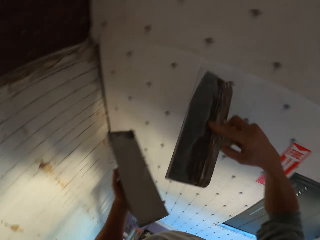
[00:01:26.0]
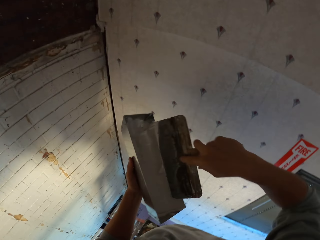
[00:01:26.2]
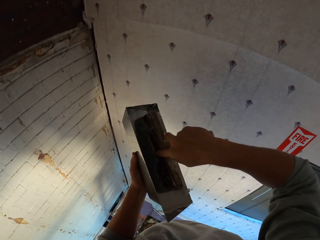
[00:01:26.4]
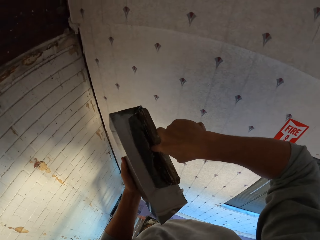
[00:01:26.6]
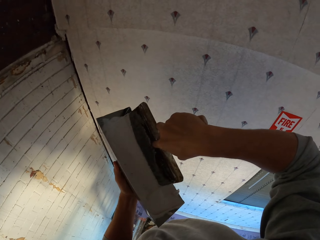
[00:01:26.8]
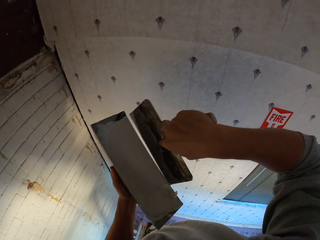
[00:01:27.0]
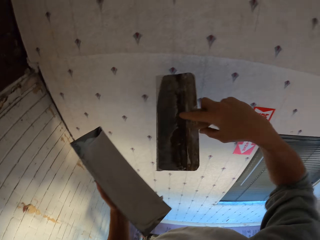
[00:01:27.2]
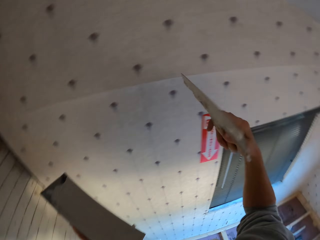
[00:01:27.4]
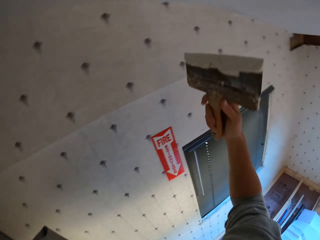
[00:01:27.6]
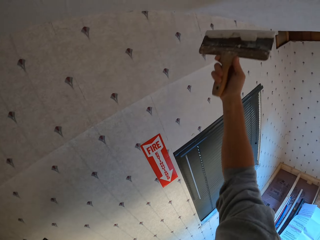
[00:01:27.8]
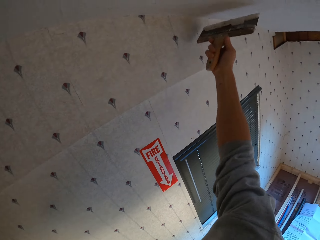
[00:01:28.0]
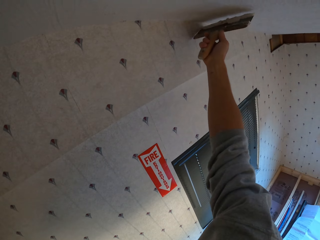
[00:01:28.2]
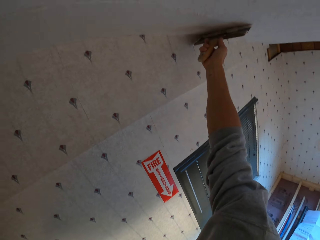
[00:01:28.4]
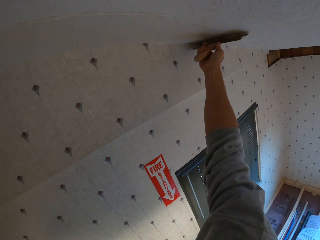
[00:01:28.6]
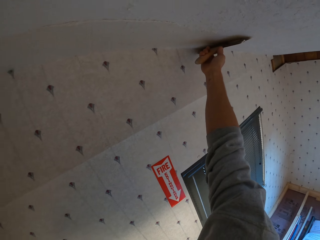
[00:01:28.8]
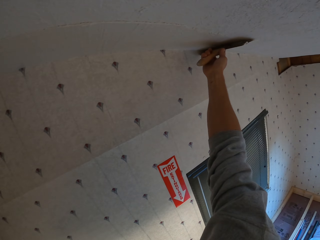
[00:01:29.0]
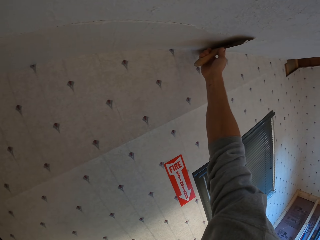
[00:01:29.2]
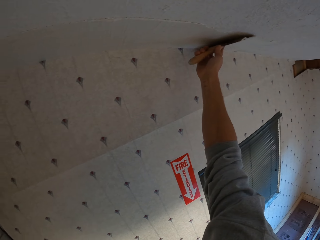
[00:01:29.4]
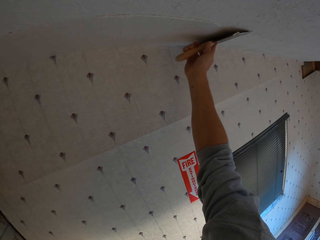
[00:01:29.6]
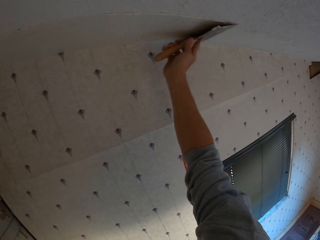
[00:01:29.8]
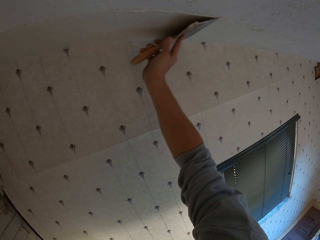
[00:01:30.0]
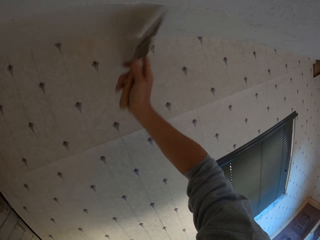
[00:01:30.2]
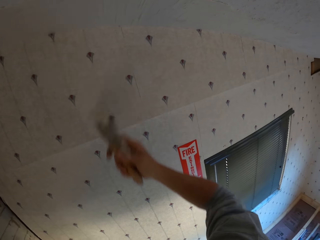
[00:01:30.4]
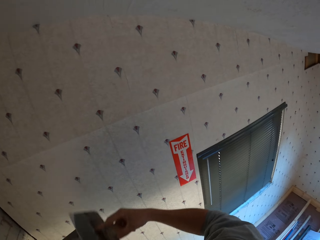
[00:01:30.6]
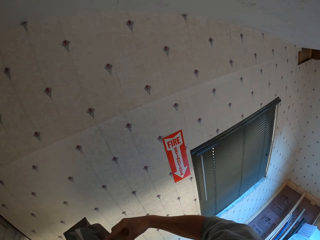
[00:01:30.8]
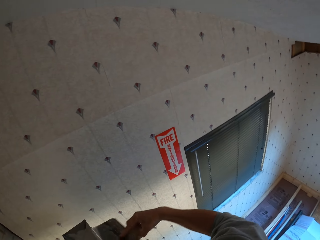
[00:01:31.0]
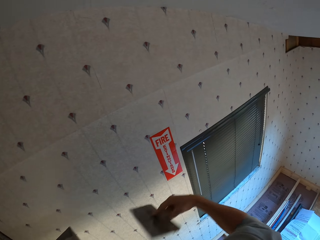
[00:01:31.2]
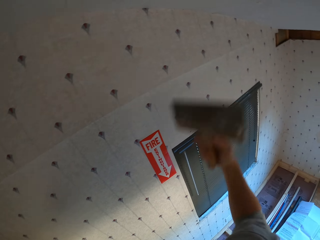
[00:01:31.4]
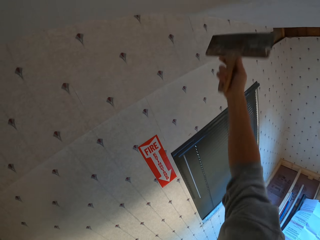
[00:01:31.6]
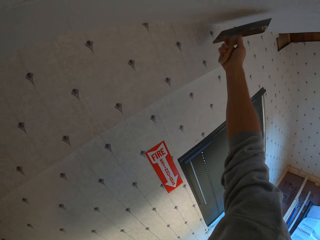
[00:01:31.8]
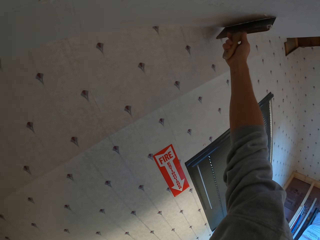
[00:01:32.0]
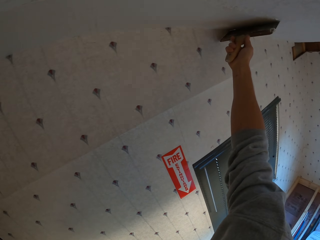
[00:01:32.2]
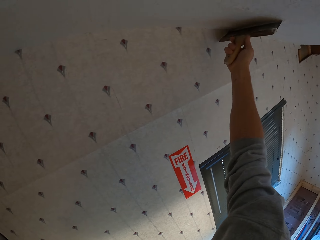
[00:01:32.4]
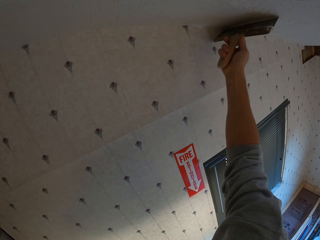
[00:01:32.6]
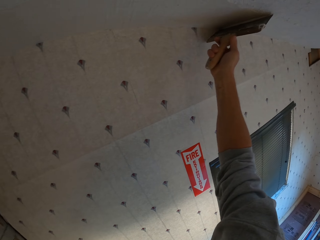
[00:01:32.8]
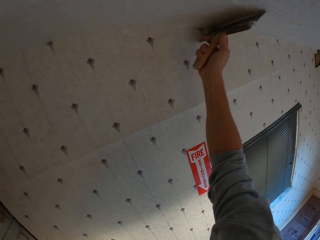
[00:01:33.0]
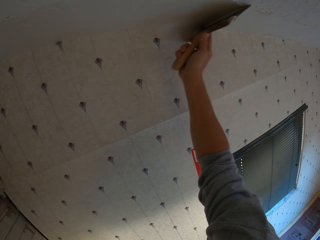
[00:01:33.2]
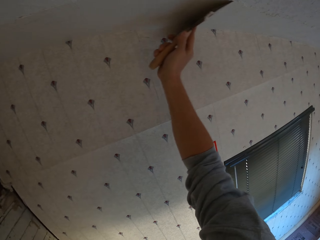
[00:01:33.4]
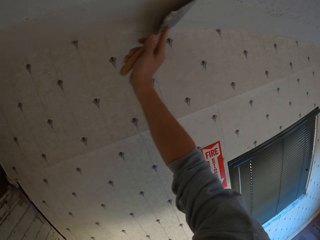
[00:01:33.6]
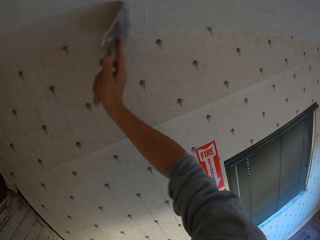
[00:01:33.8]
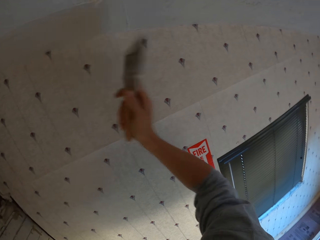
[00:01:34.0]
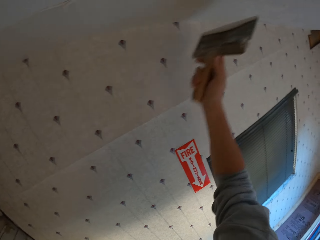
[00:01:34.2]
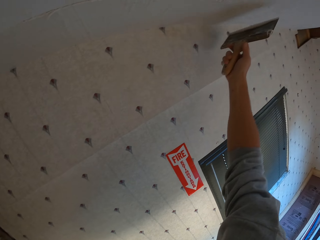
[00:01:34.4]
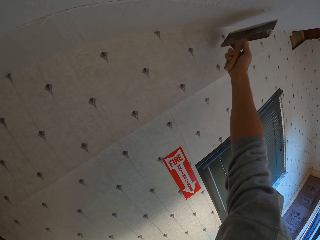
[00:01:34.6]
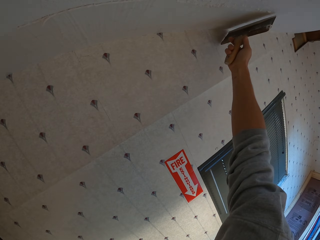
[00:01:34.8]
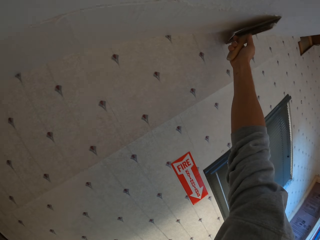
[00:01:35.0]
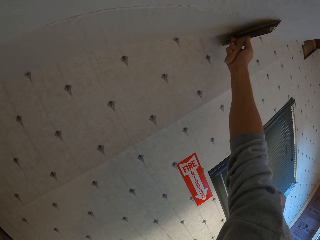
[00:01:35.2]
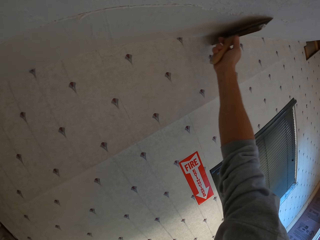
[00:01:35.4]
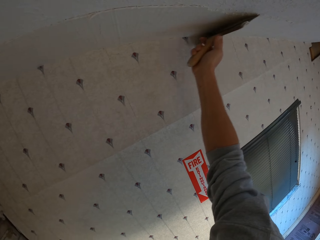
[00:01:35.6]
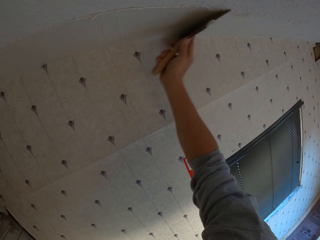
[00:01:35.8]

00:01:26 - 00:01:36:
The camera wearer dips the paint brush in the paint can. They remove paint from the plastering trowel. They apply the paint on the ceiling. They dip the paint brush in the paint can and apply the paint on the ceiling.

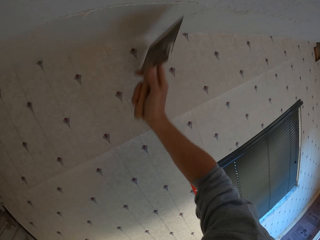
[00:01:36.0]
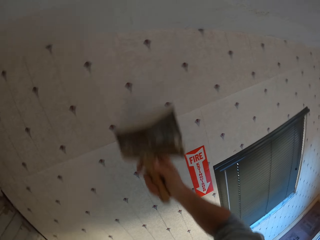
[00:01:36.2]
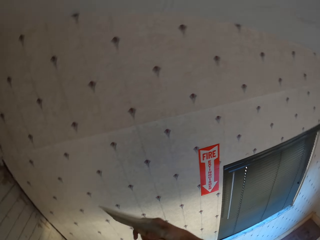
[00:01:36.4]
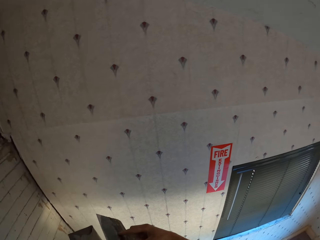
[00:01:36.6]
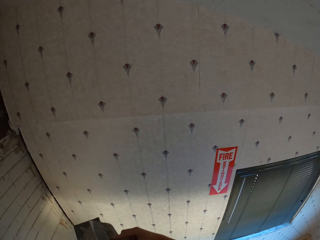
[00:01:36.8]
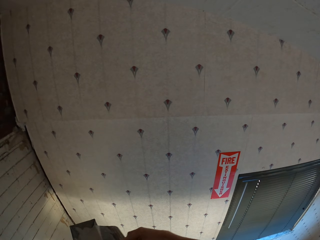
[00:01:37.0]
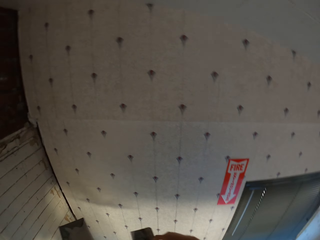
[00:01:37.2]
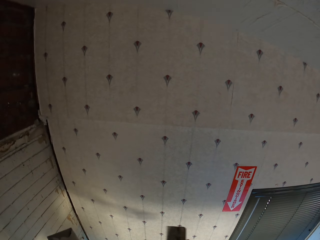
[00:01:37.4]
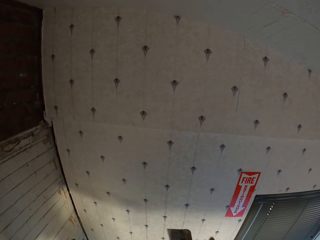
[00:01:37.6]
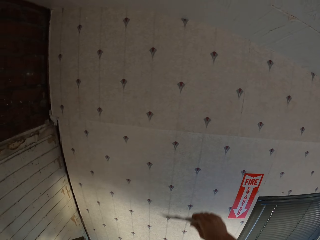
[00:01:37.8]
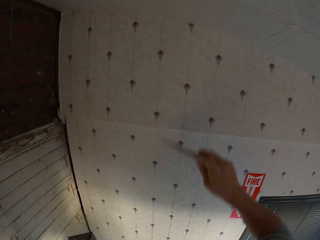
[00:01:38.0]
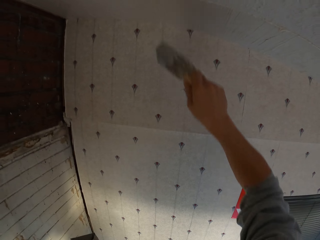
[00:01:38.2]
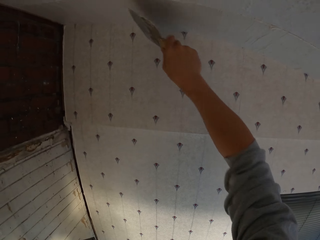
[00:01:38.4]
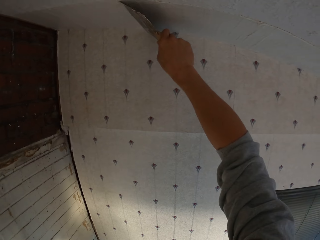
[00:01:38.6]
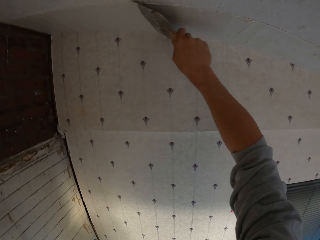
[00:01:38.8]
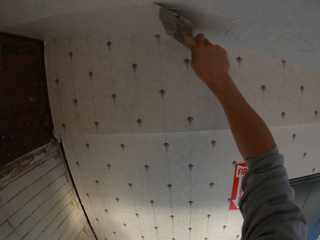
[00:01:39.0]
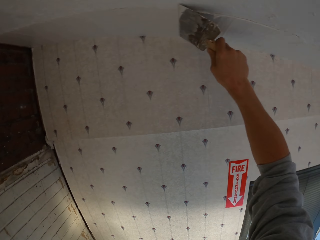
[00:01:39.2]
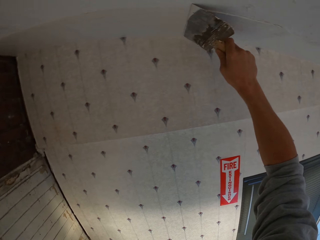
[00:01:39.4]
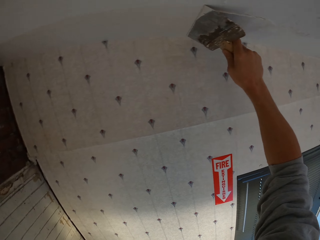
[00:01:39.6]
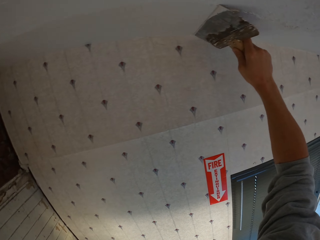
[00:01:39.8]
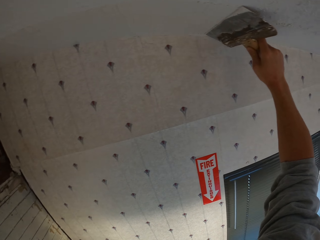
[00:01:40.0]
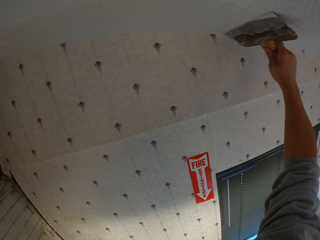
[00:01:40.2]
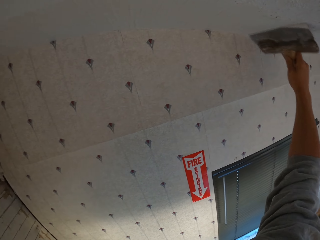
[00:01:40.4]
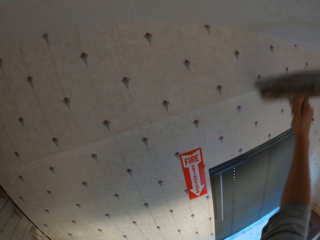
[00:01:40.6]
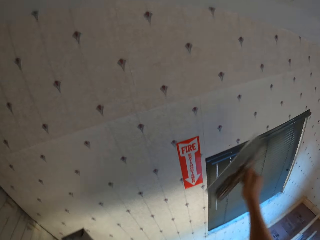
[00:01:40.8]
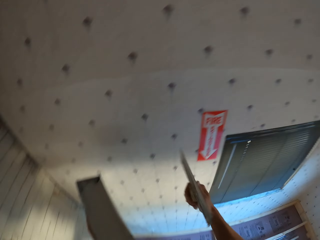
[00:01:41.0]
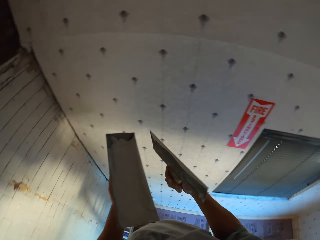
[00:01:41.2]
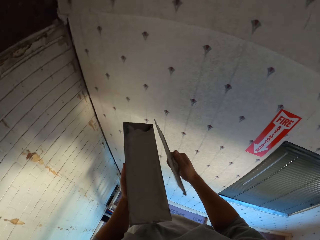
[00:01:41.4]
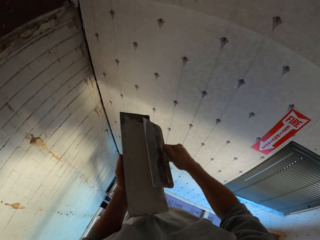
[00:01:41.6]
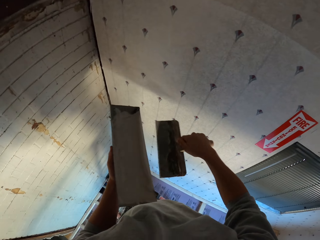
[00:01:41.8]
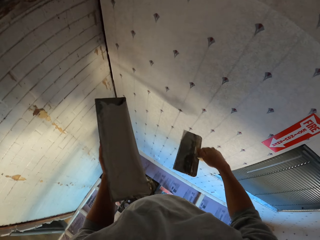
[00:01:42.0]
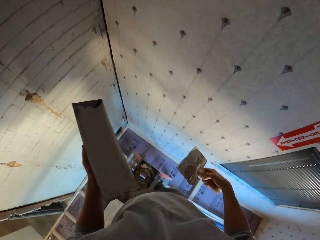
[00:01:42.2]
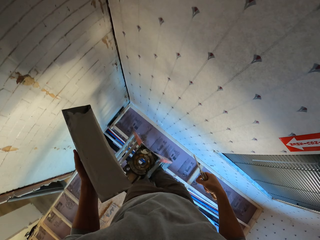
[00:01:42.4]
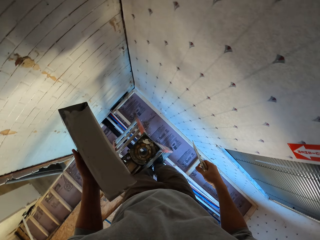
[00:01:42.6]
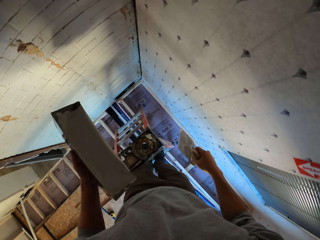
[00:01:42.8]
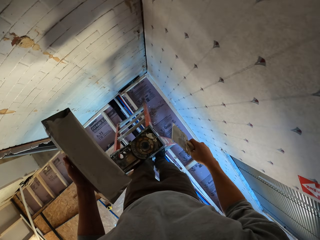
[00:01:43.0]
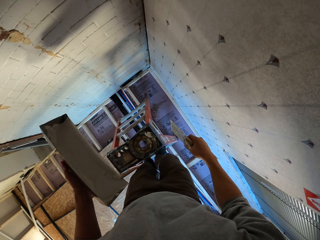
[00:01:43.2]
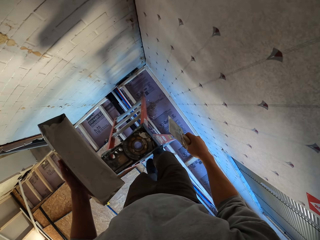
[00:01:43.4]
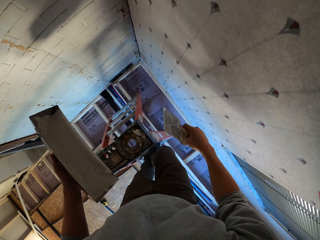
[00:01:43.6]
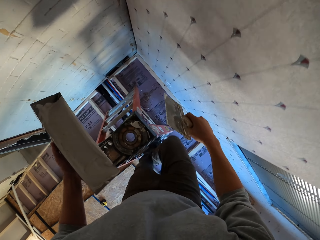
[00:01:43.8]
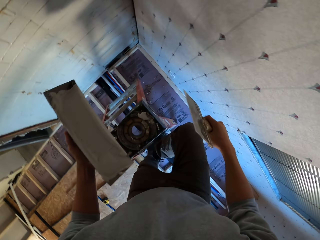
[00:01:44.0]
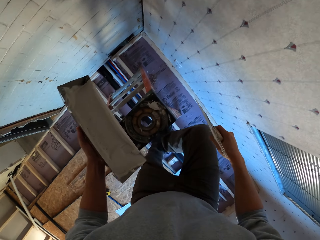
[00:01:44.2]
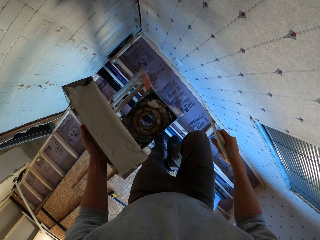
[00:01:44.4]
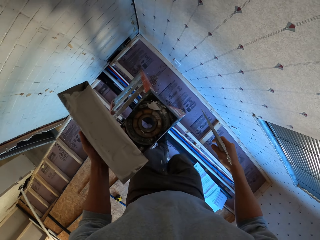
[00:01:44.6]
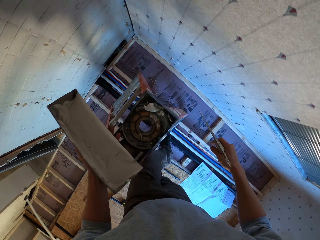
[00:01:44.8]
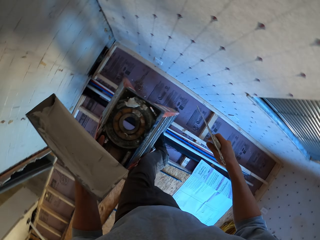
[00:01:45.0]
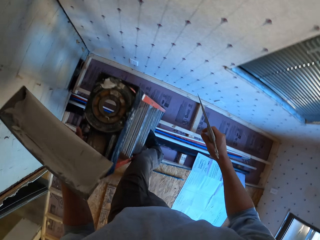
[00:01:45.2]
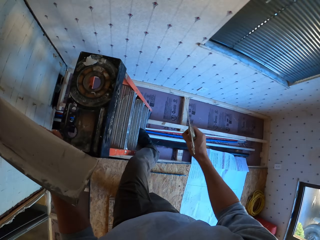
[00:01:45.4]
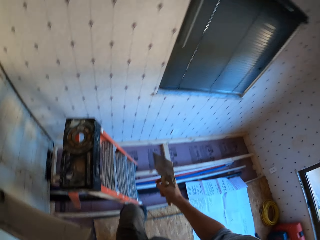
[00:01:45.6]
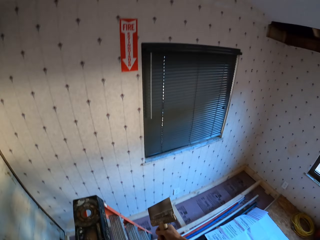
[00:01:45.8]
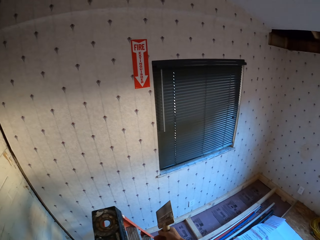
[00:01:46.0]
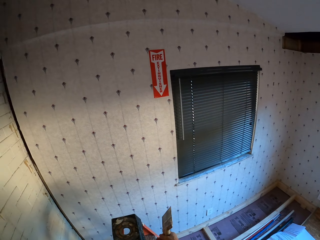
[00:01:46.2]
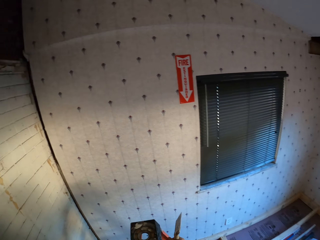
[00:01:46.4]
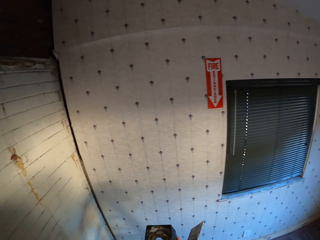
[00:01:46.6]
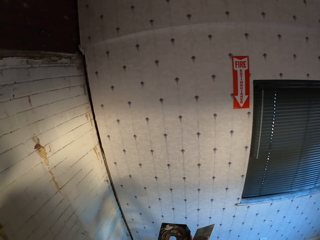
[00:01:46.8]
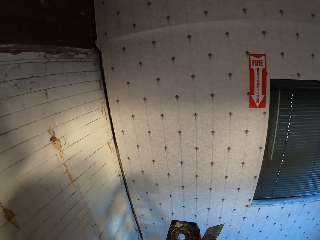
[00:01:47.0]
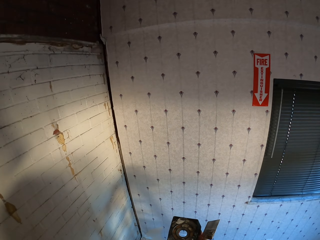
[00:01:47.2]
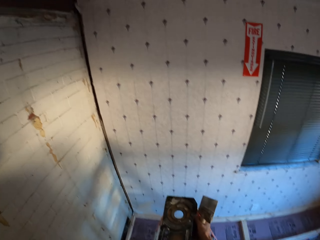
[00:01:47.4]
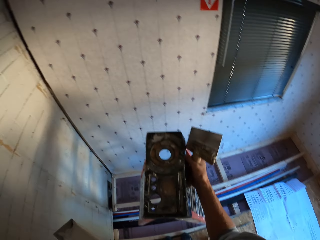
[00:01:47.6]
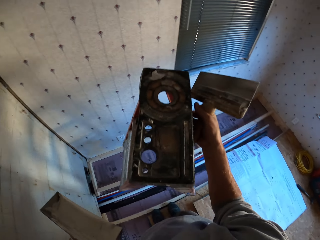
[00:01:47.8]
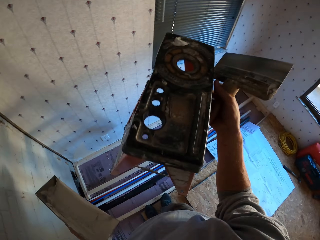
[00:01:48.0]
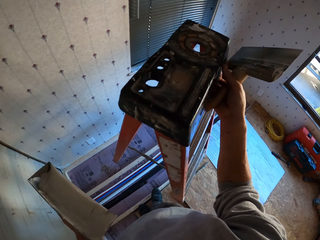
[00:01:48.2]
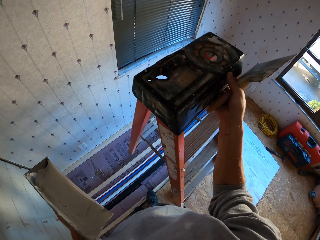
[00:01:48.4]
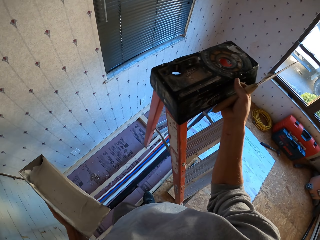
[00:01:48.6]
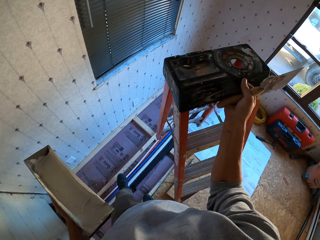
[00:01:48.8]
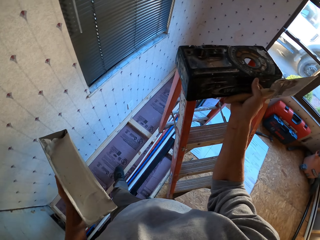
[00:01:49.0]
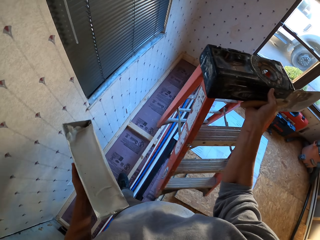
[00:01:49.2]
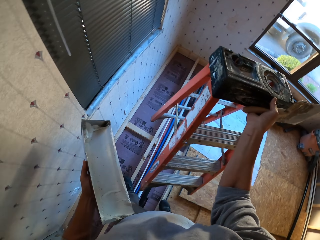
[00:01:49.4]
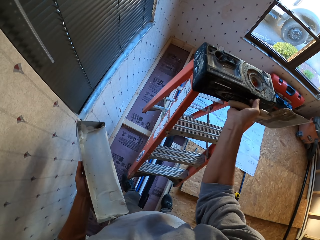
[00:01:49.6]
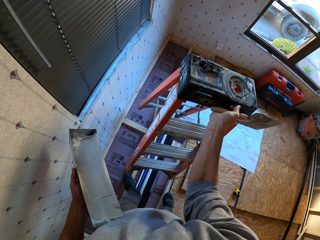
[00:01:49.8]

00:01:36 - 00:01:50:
The camera wearer rubs the paint brush or plastering trowel on the paint can. They apply the paint on the ceiling. They rub the paint brush on the paint can. They descend from the ladder. They pick up the ladder and move the ladder.
